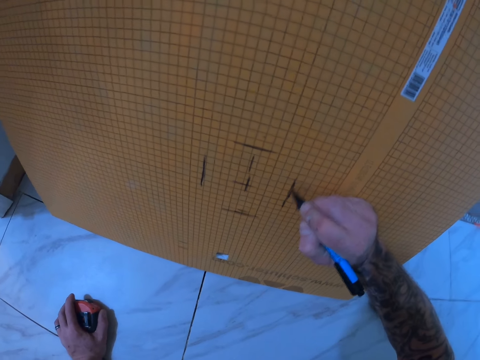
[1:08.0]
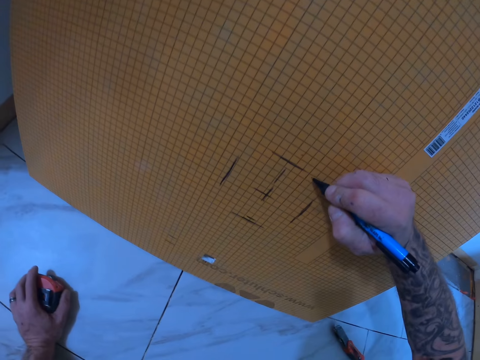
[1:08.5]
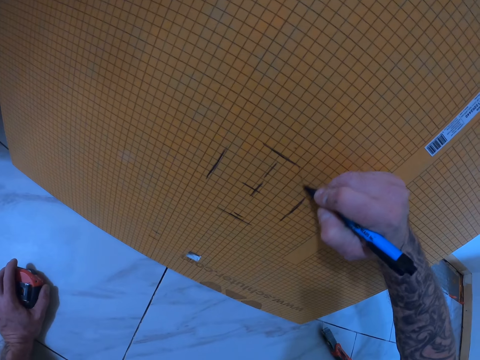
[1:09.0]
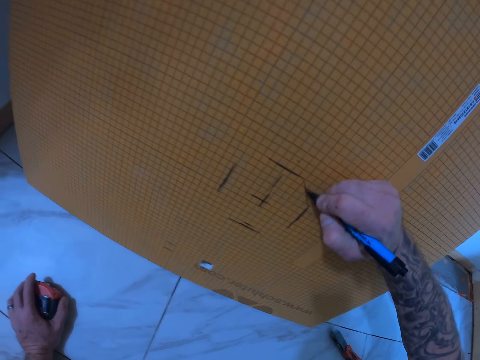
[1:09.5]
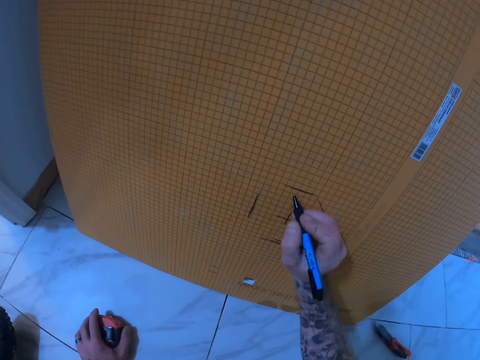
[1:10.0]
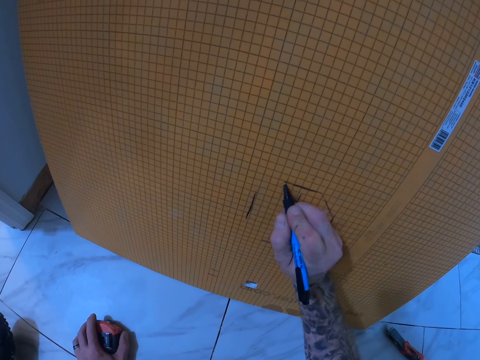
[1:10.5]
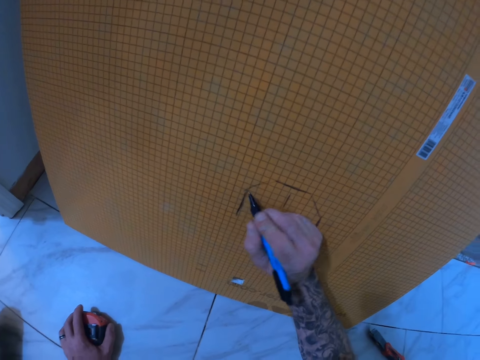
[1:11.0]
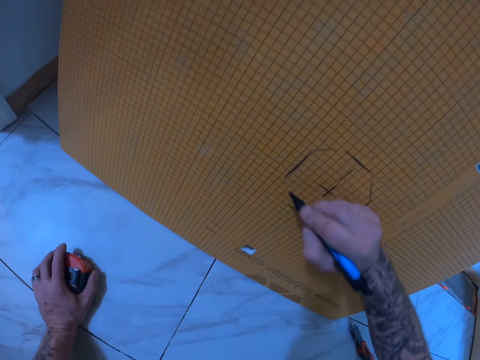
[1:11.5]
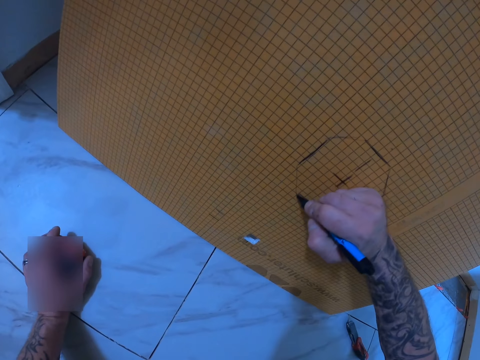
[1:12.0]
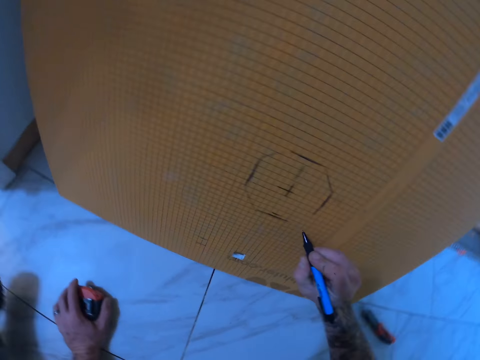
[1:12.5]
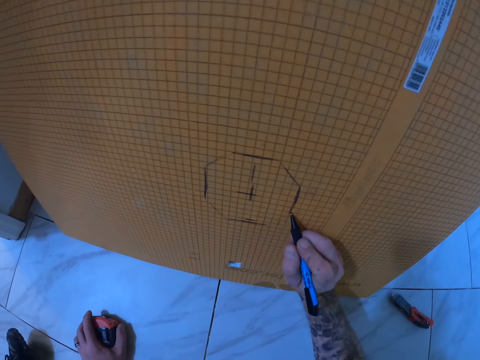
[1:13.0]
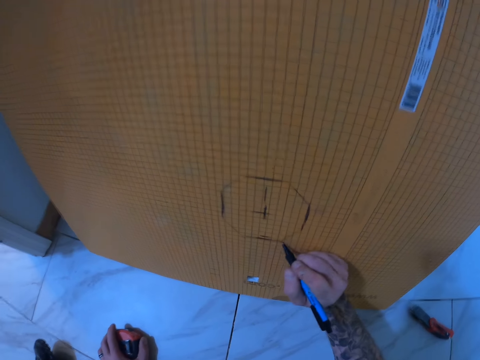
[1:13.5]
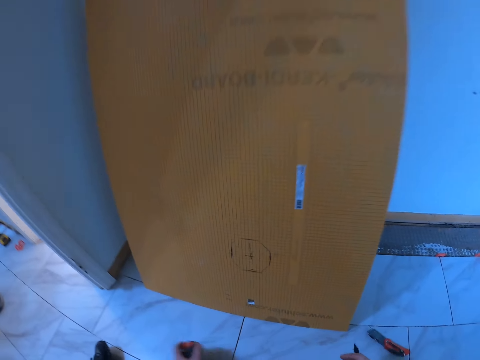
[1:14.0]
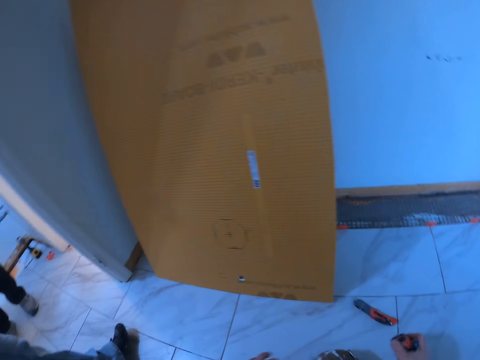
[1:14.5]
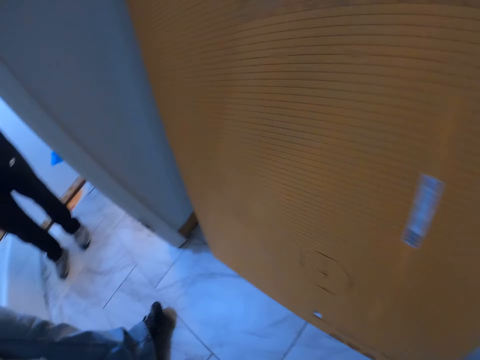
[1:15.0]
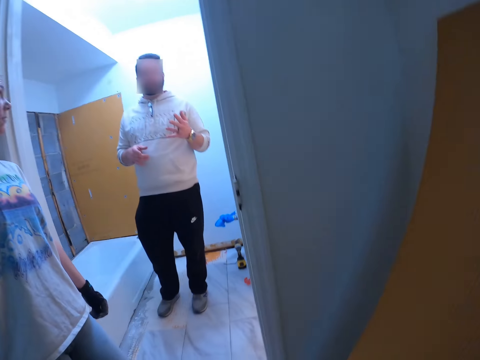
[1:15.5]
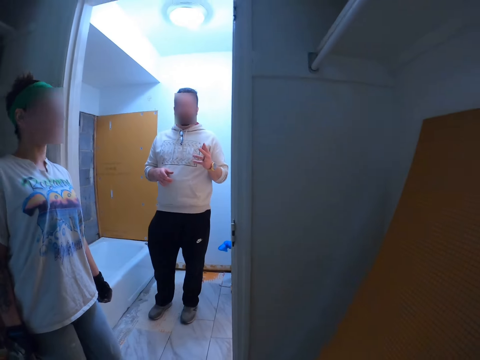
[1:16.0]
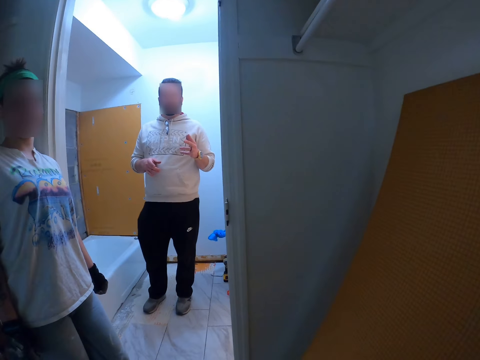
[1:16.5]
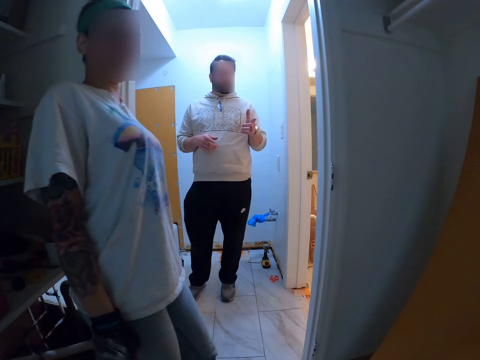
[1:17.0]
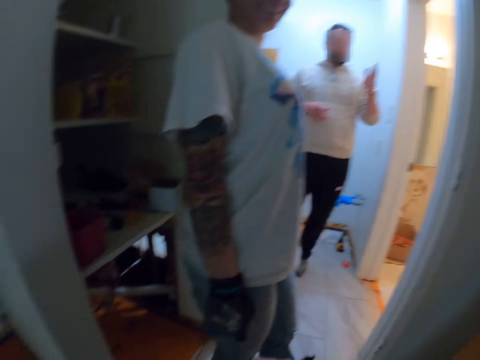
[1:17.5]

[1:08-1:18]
The camera wearer moves.

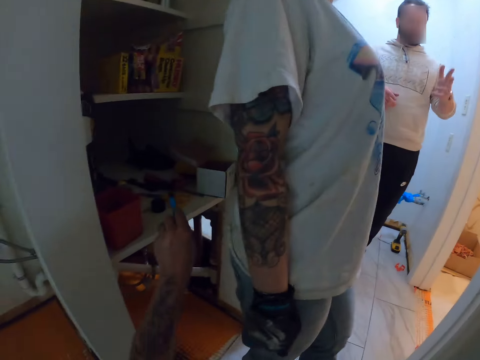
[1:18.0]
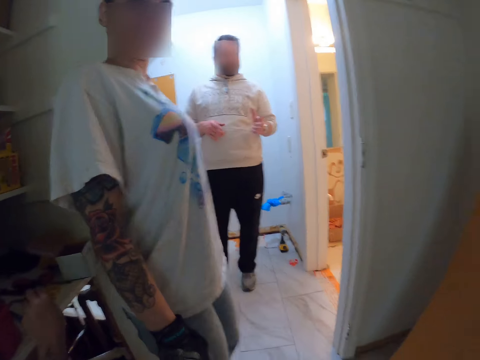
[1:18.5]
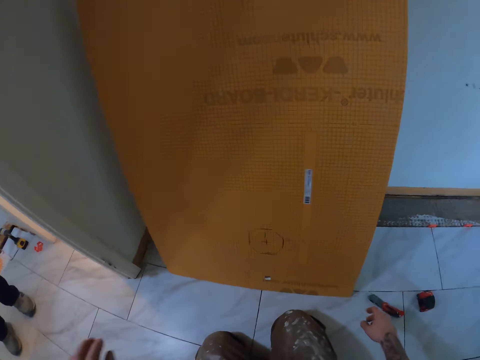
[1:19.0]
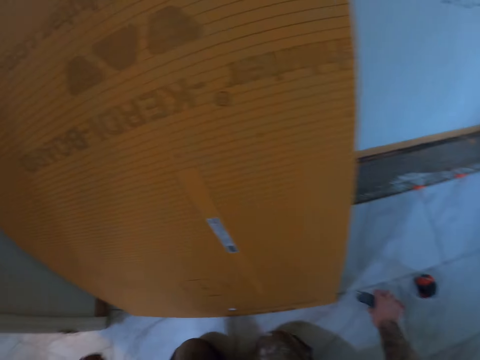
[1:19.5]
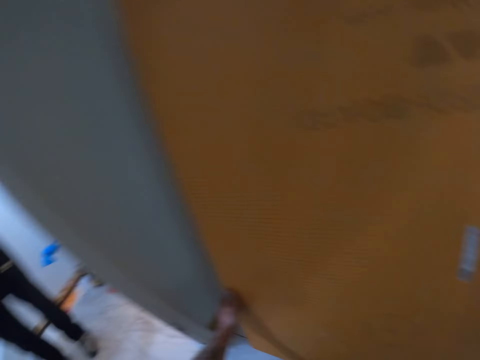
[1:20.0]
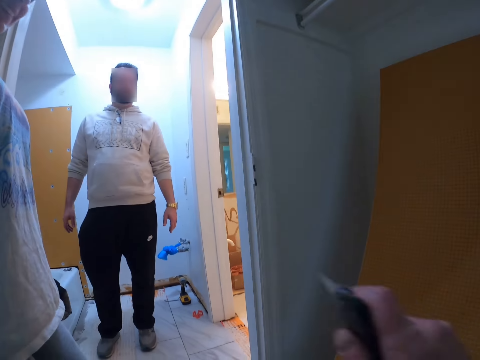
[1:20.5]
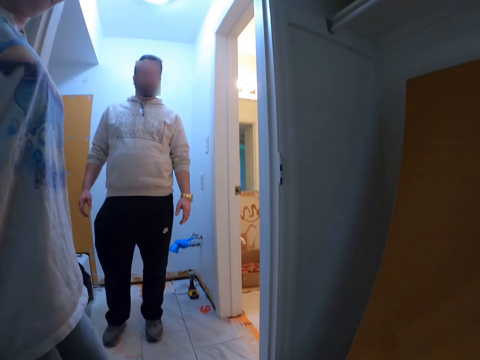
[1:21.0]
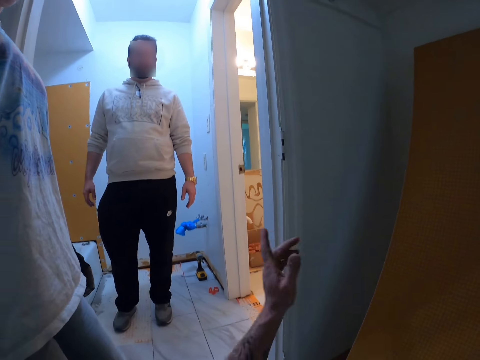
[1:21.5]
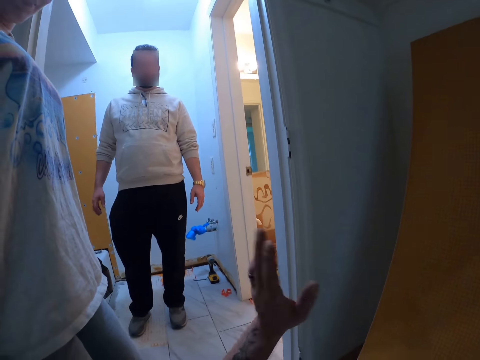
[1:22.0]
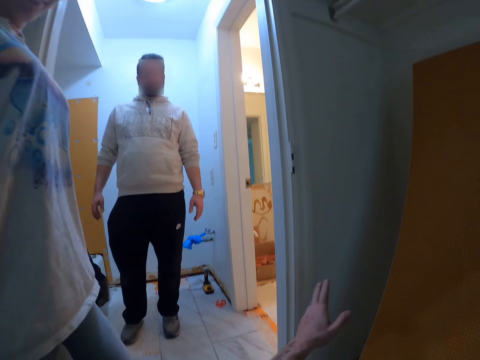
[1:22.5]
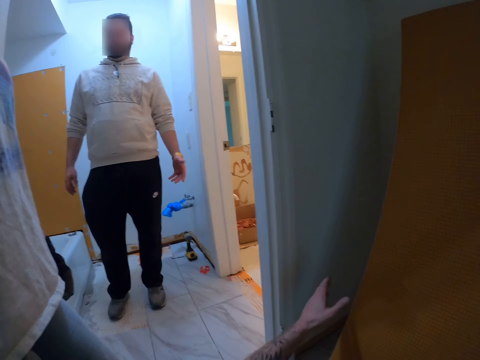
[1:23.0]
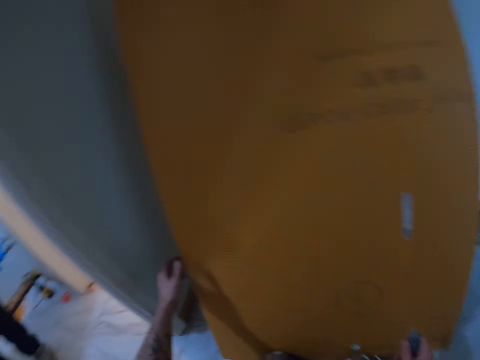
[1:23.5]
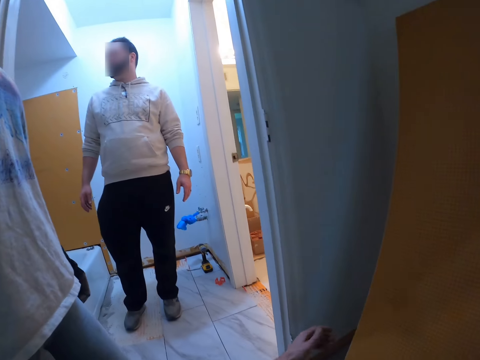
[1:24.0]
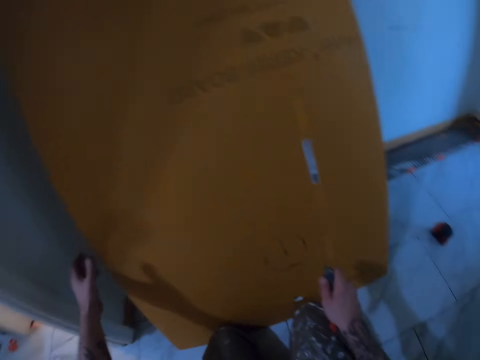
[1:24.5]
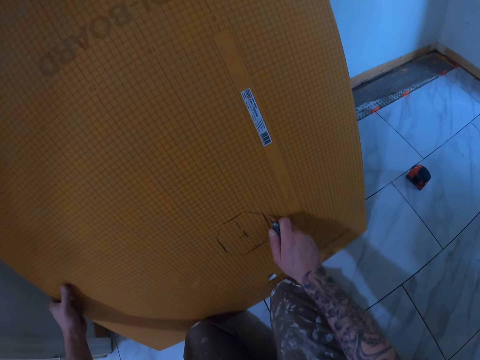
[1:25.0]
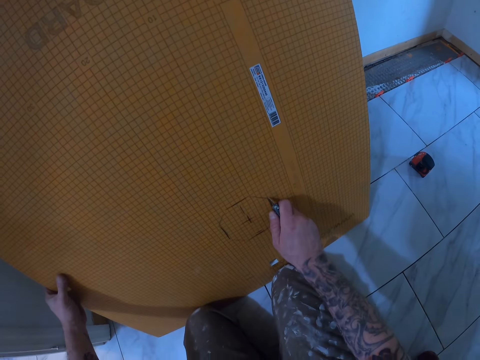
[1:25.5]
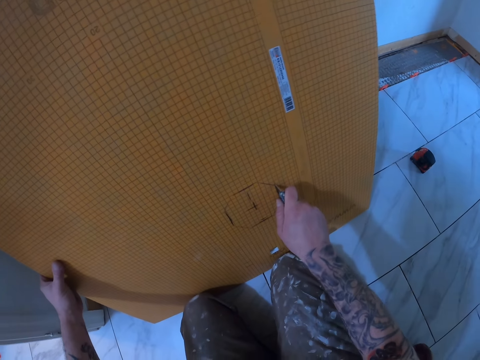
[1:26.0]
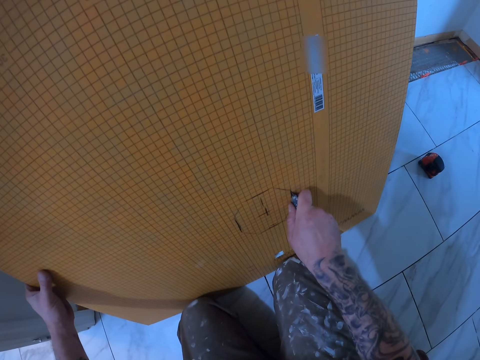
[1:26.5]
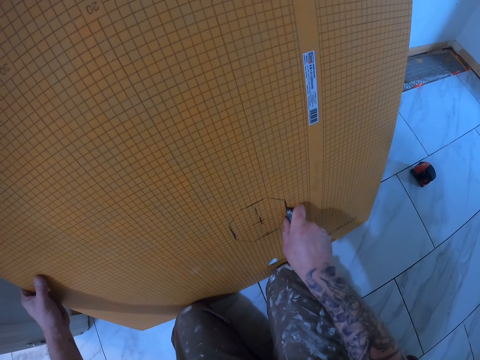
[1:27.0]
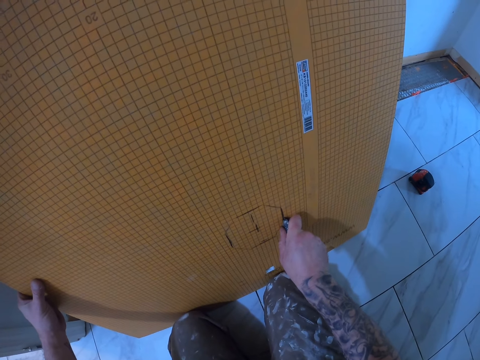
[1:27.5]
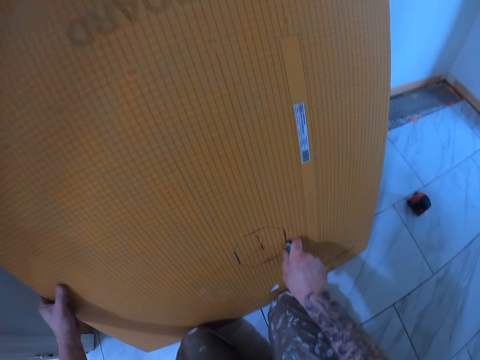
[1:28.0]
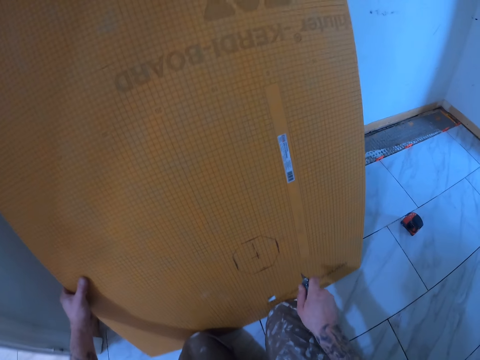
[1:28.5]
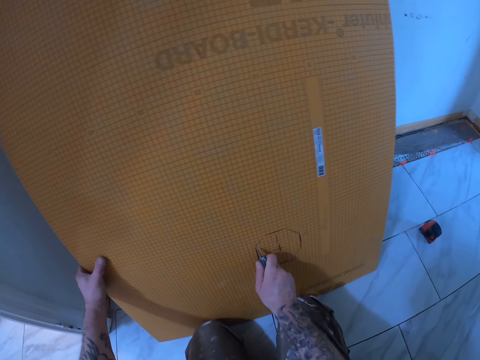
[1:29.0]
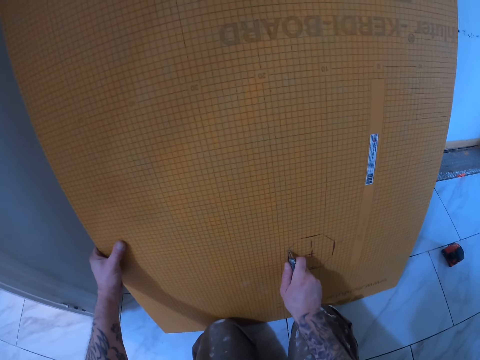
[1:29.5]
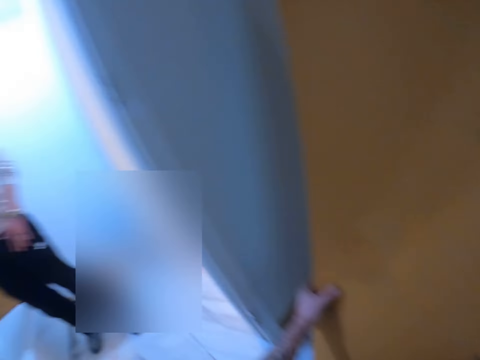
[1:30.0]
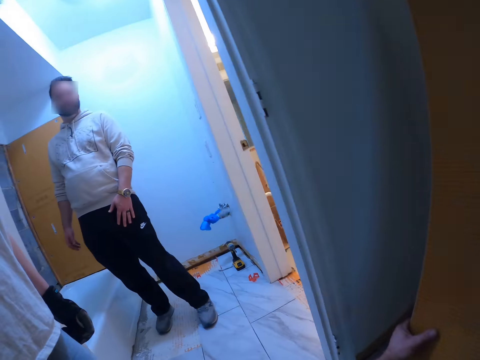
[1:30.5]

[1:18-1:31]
The camera wearer drops the pen in a shelf. They pick up a cutter knife from the floor. They move. They cut out the marked part on the tile backer board with the cutter knife.

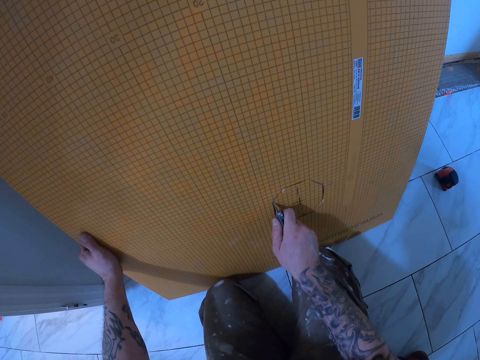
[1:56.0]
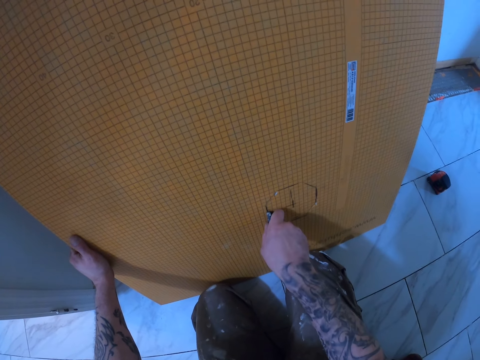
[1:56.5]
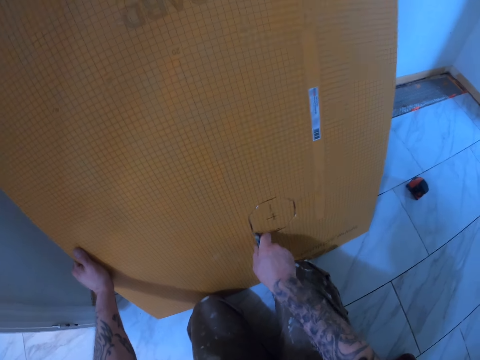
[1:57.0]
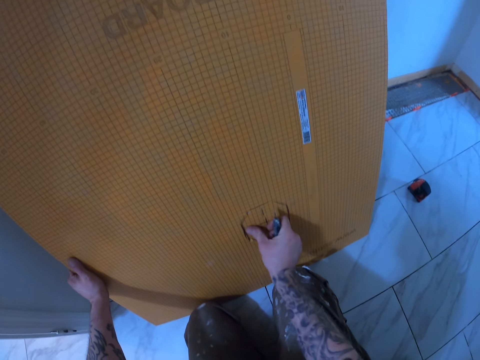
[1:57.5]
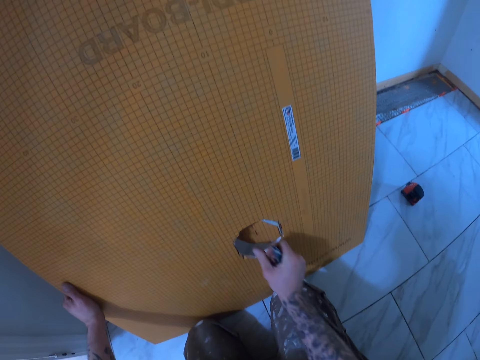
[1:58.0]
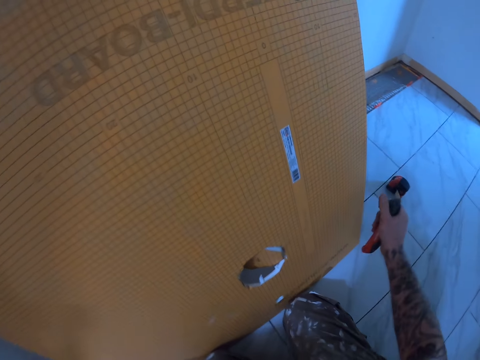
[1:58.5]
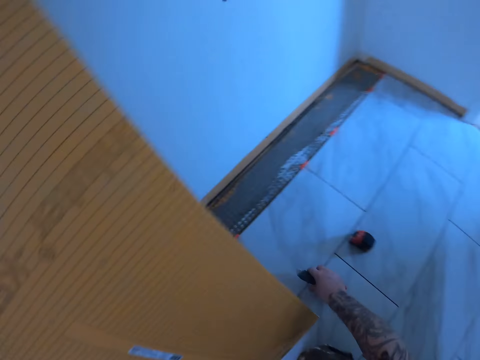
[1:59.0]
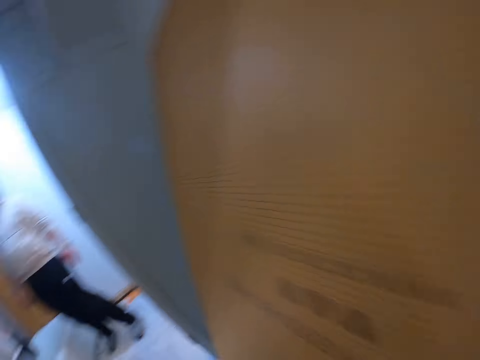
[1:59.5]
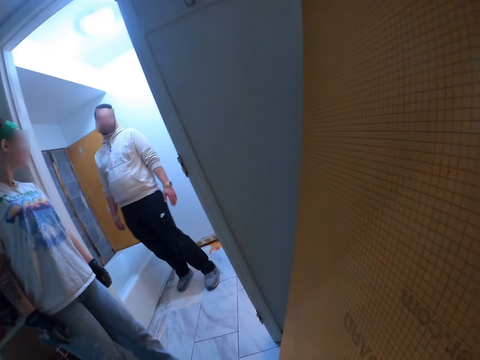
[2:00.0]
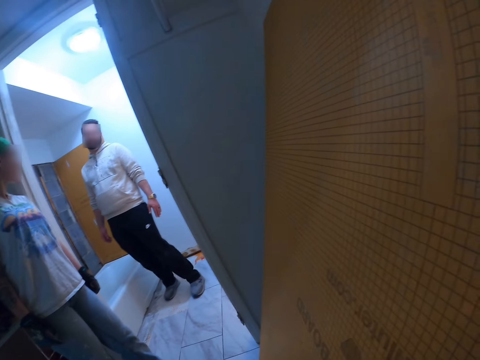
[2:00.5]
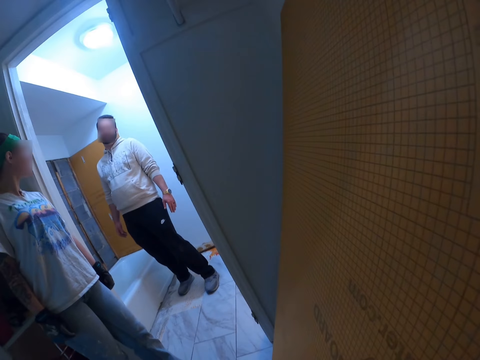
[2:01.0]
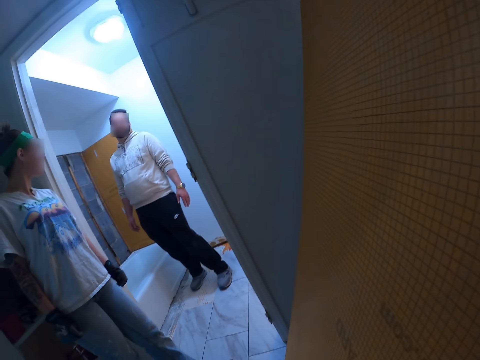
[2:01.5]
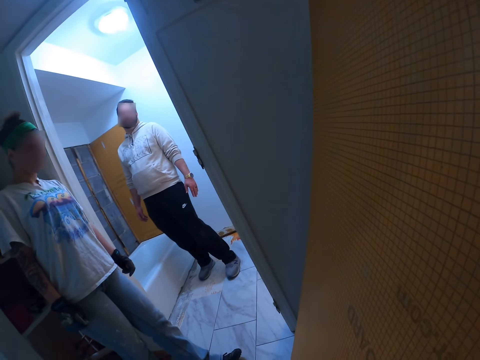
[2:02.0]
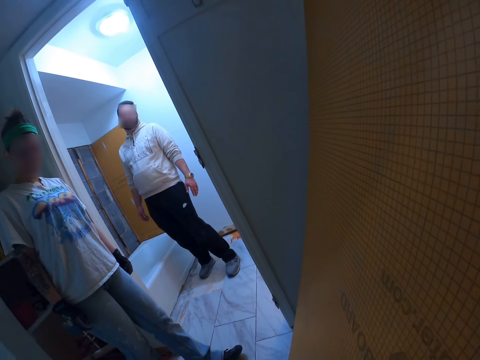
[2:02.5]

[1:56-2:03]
The camera wearer removes the cut out part of the tile backer board. They drop the cutter knife from the floor.
